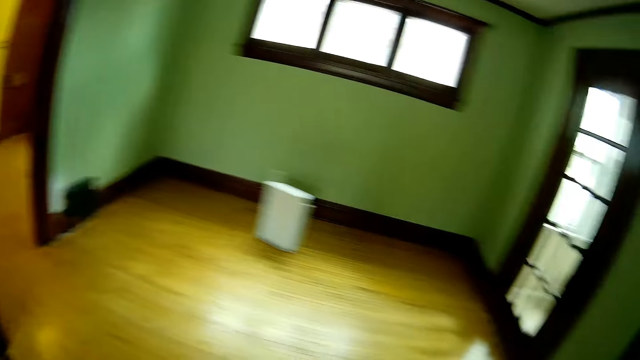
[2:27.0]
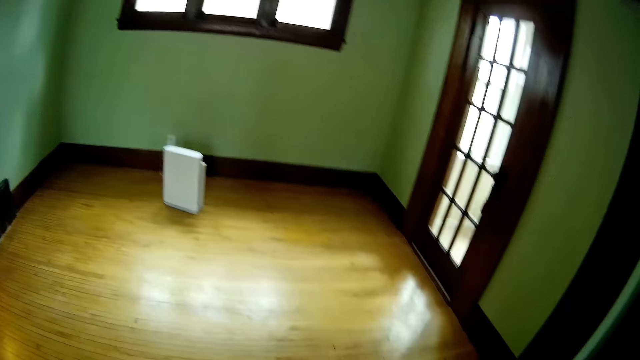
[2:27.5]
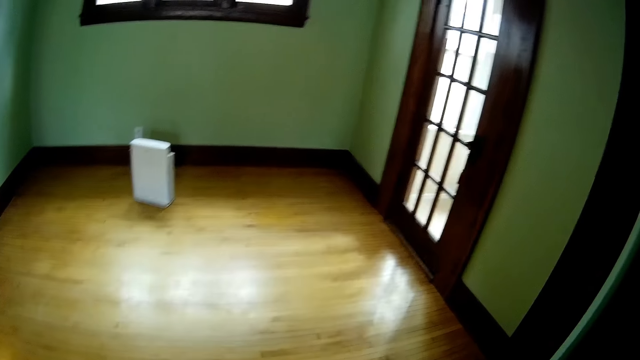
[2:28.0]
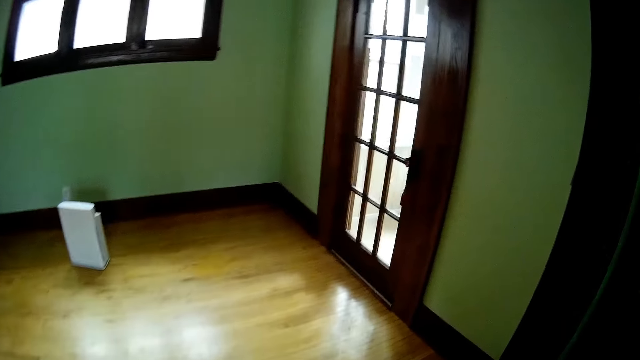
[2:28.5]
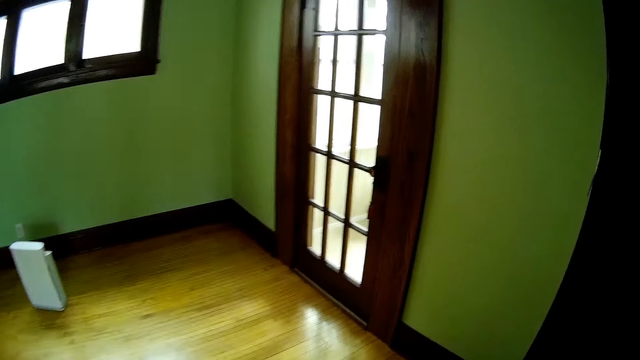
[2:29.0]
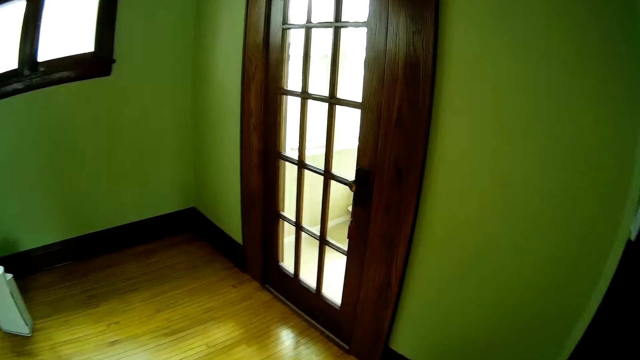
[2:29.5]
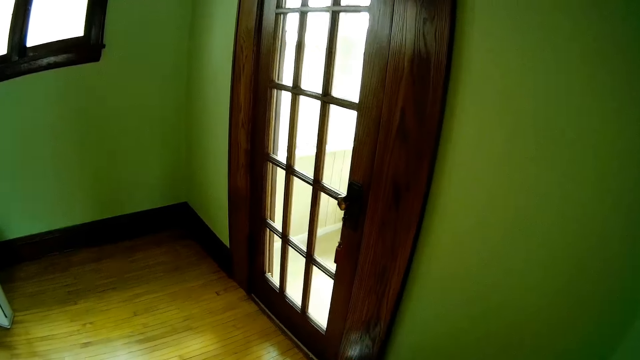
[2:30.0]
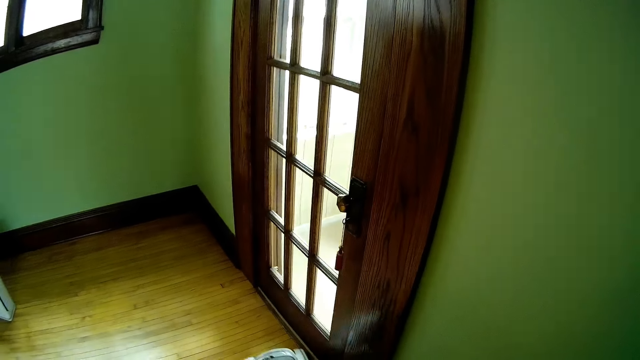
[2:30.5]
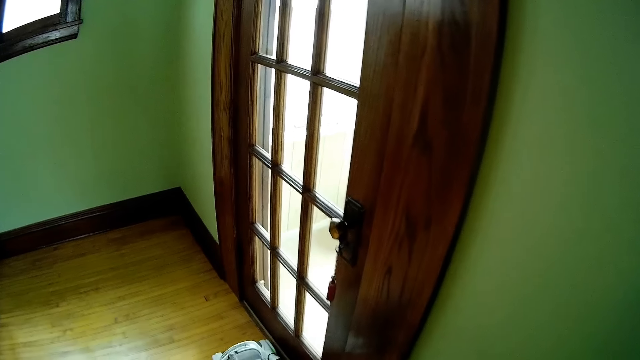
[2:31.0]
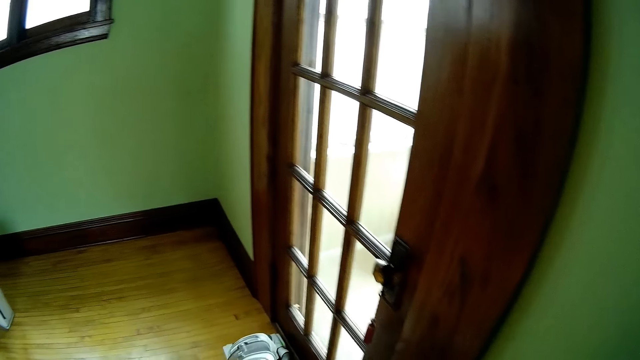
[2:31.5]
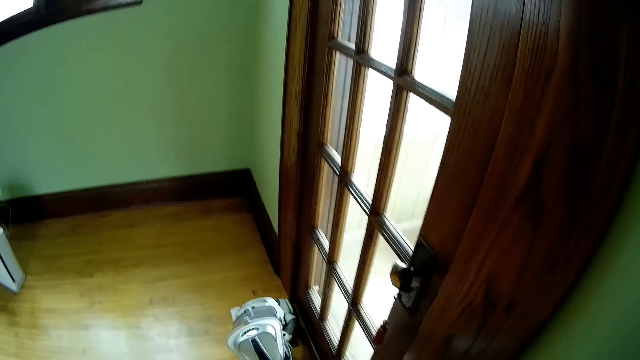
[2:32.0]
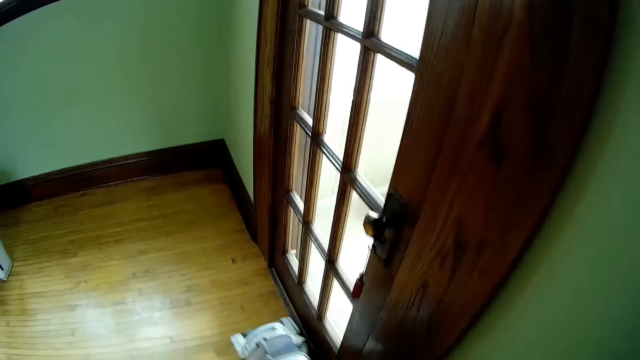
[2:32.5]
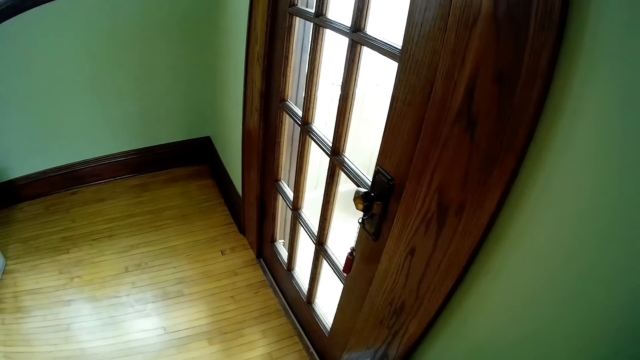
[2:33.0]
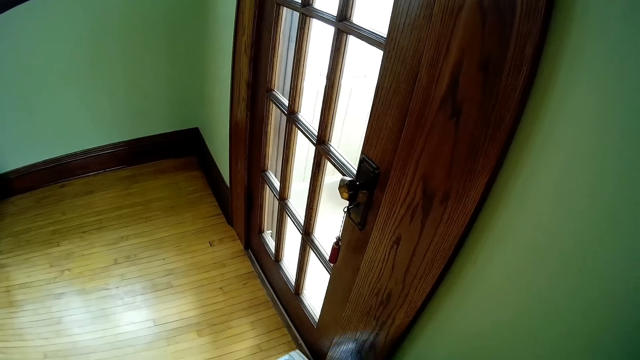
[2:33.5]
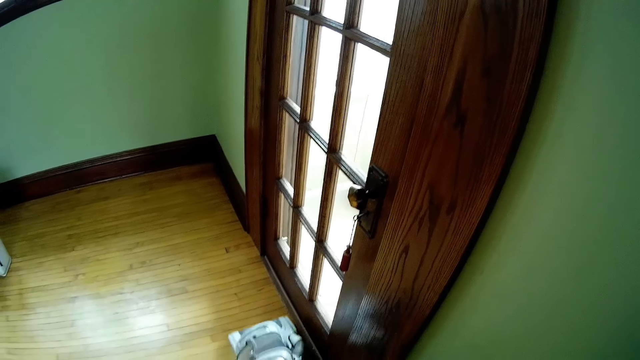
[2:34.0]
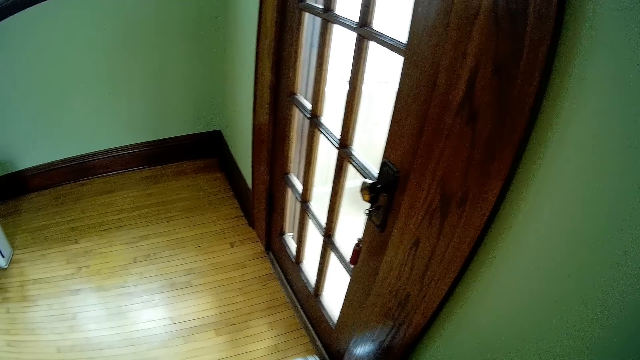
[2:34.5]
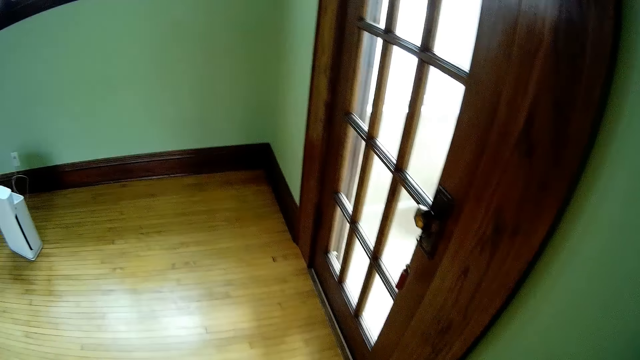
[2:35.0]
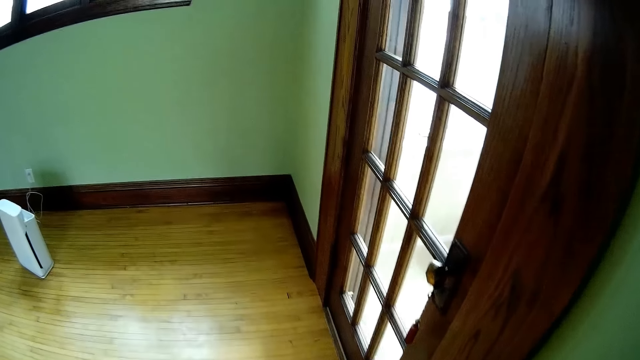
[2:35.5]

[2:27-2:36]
The camera wearer looks around. They walk around. They clean the floor.

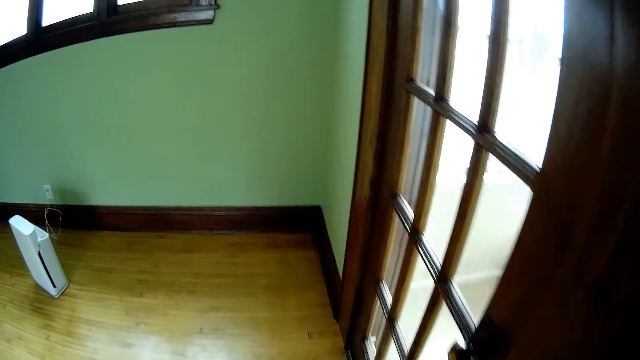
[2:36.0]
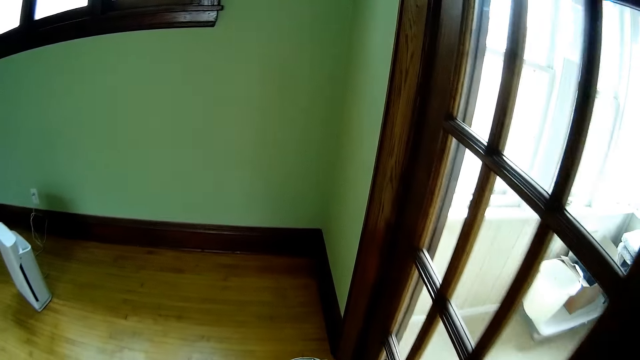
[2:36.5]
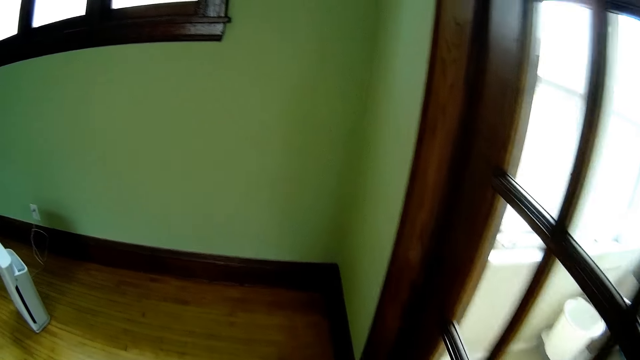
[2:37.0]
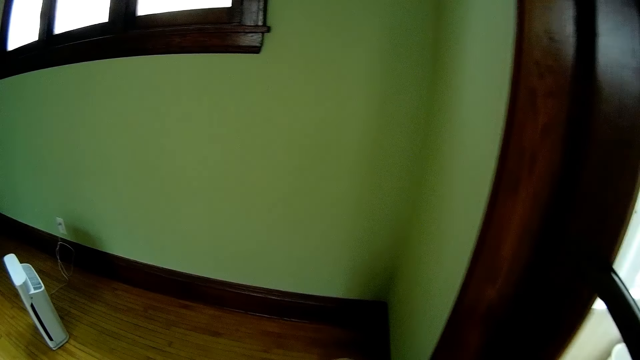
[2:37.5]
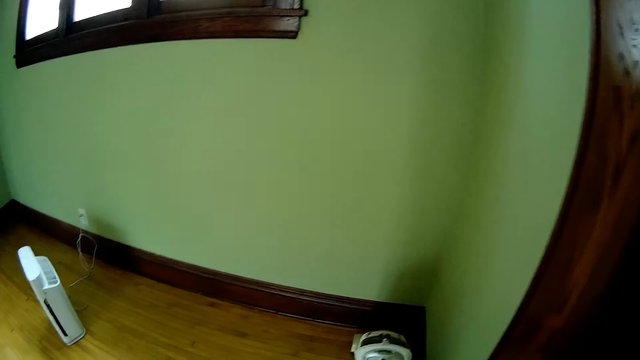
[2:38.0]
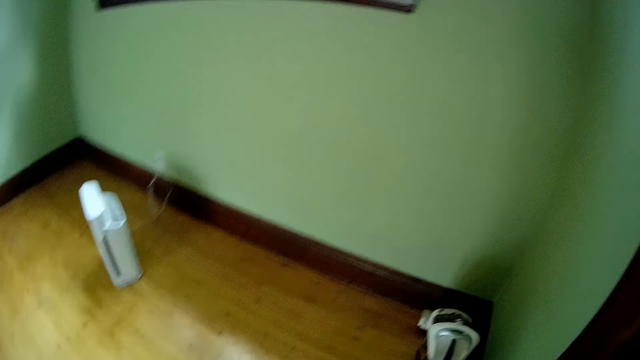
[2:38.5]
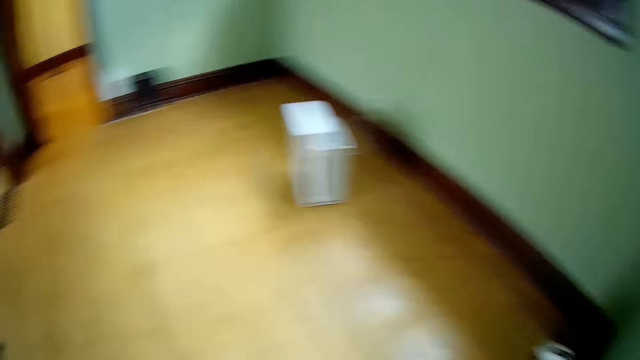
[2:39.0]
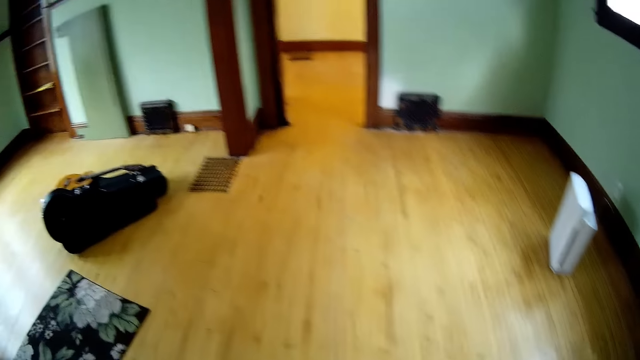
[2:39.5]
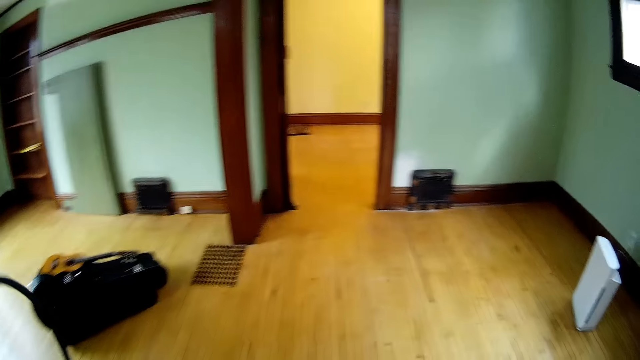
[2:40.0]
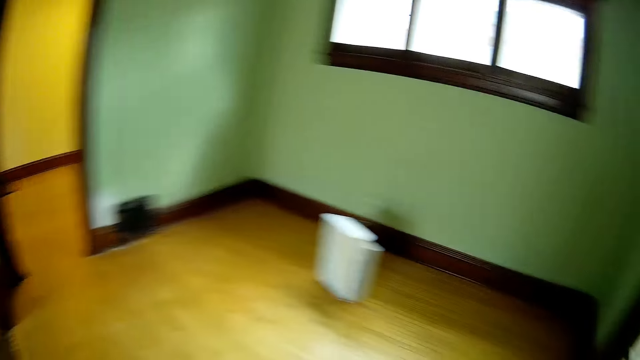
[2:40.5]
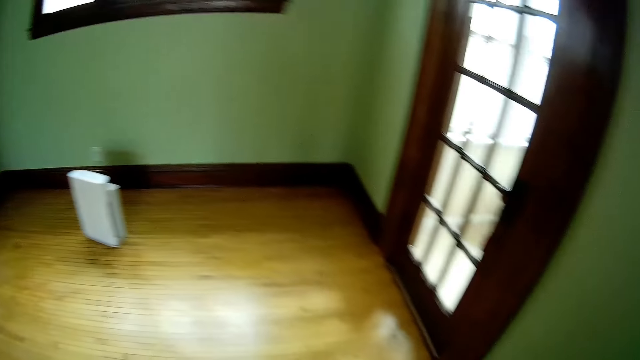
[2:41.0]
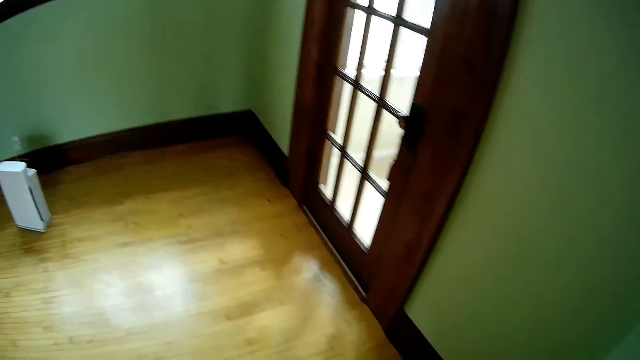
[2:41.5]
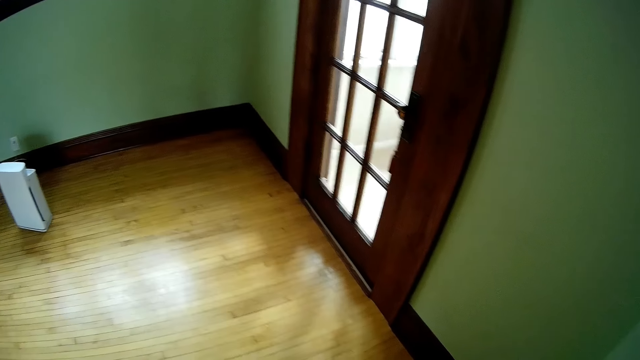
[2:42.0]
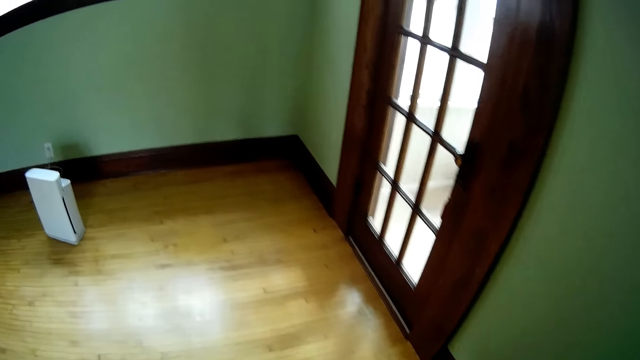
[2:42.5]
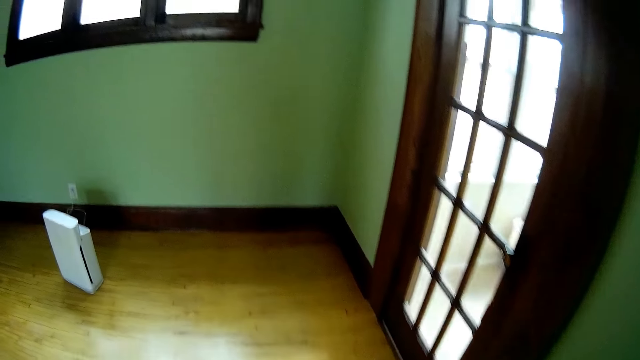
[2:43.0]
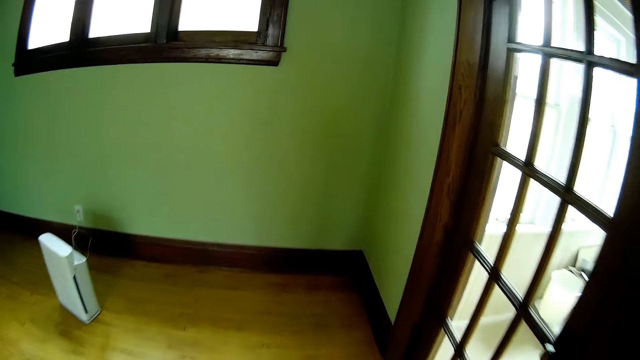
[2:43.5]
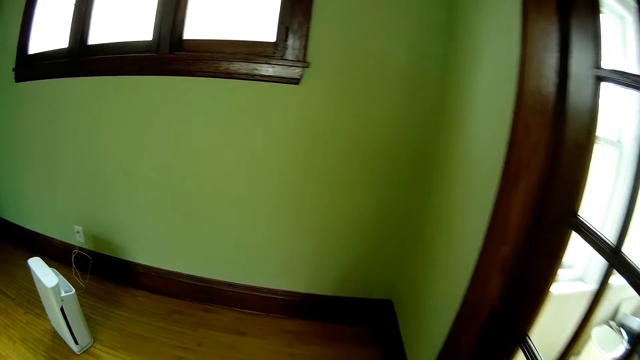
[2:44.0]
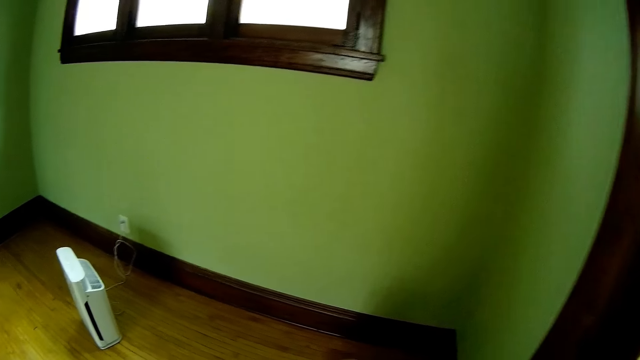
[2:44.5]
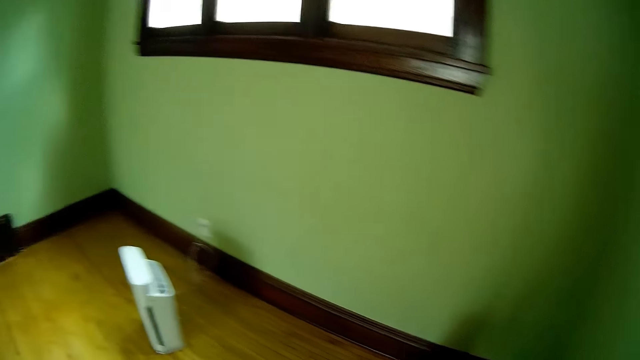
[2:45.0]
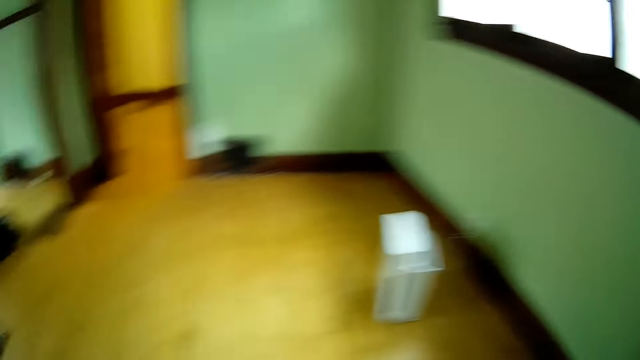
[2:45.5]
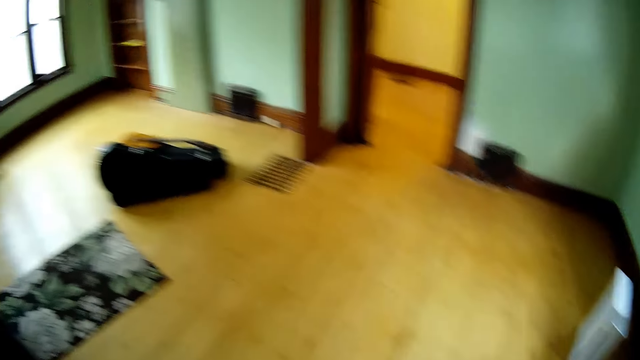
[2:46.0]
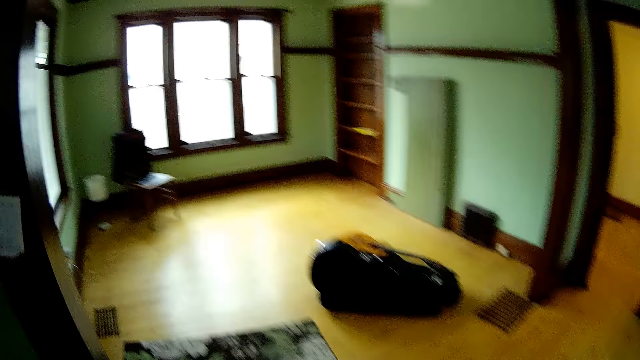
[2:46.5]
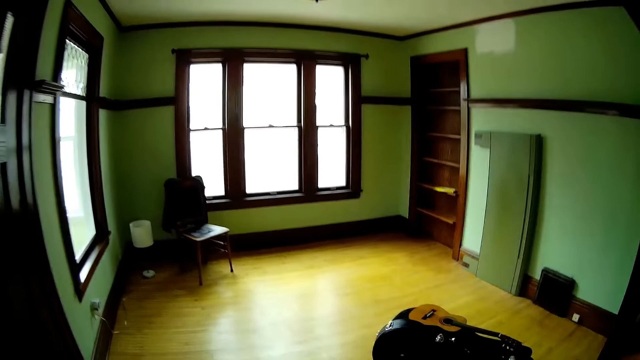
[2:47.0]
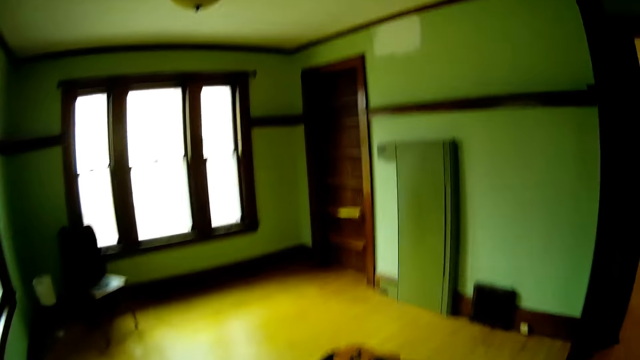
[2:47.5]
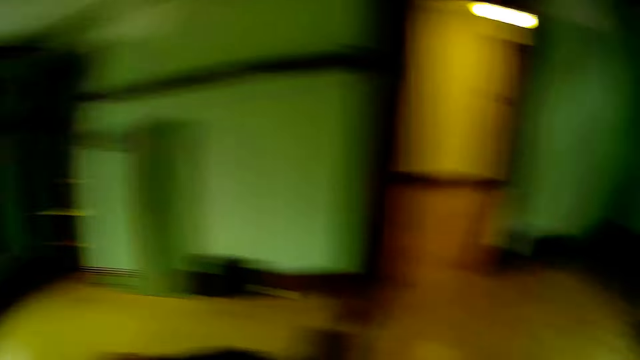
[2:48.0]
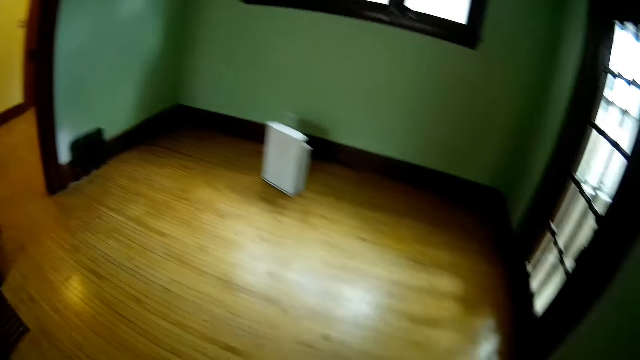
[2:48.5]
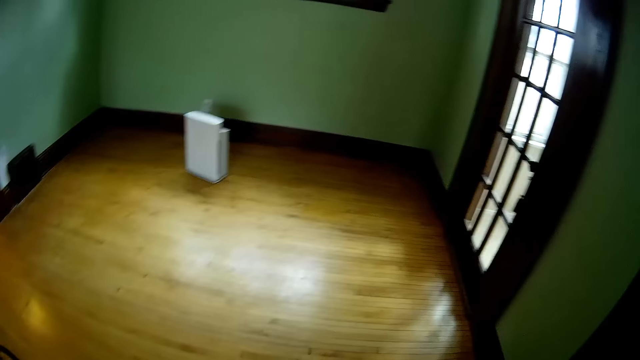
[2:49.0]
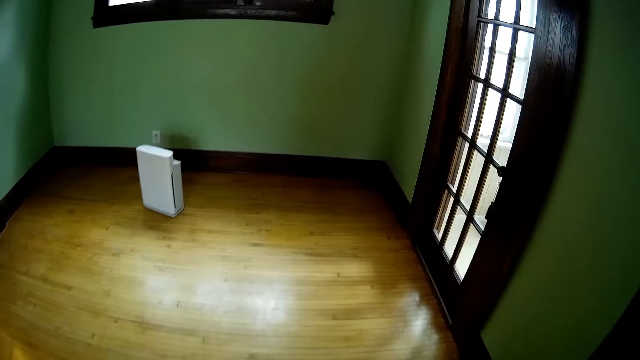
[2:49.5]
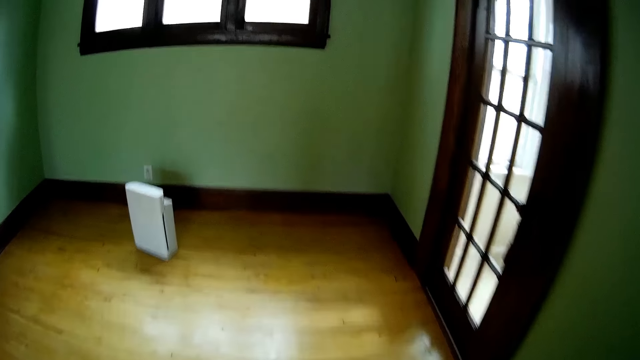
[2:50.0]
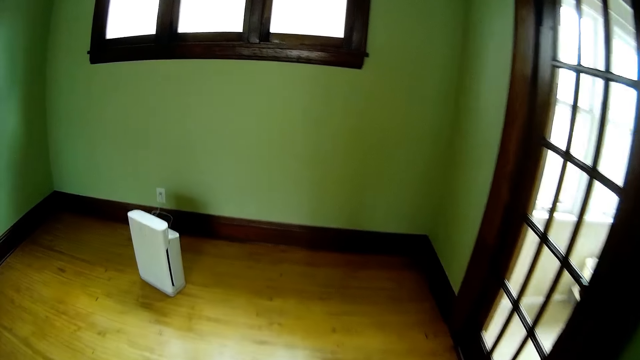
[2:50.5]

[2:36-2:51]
The camera wearer looks around. He holds the vacuum cleaner cable with his left hand. He lifts the vacuum cleaner. He looks around. He walks around.
